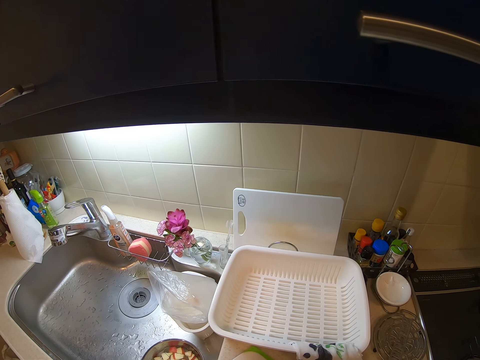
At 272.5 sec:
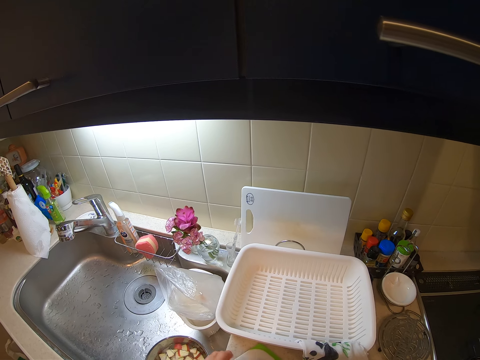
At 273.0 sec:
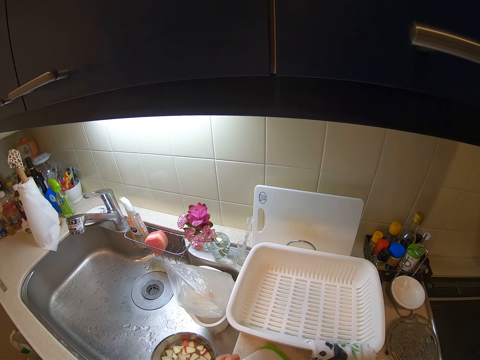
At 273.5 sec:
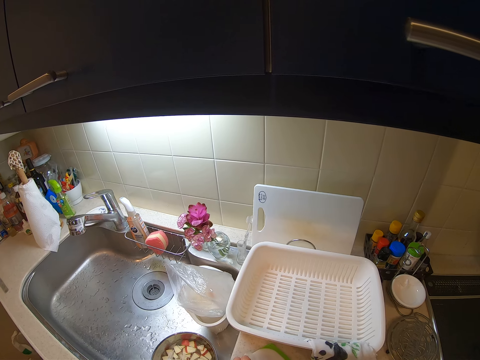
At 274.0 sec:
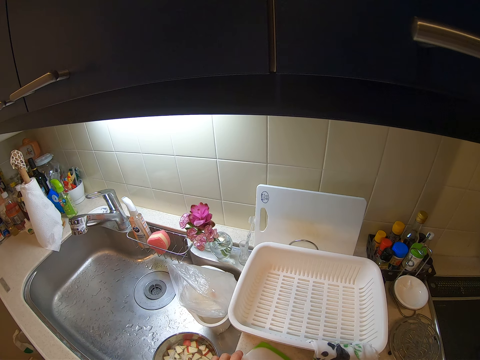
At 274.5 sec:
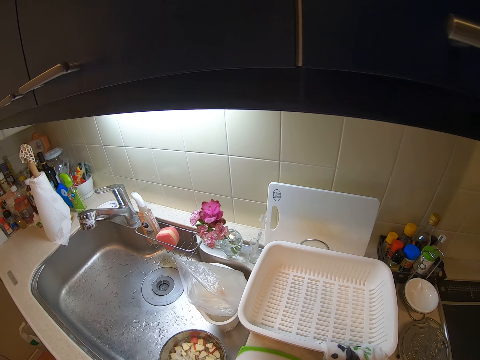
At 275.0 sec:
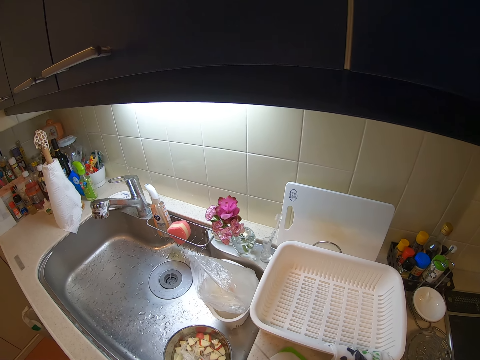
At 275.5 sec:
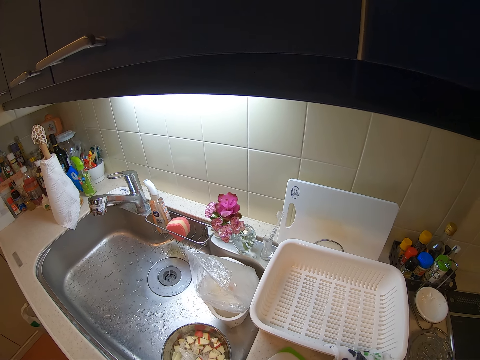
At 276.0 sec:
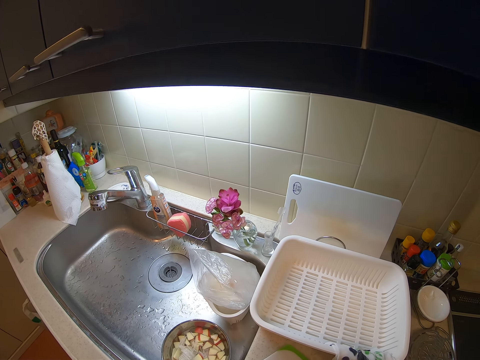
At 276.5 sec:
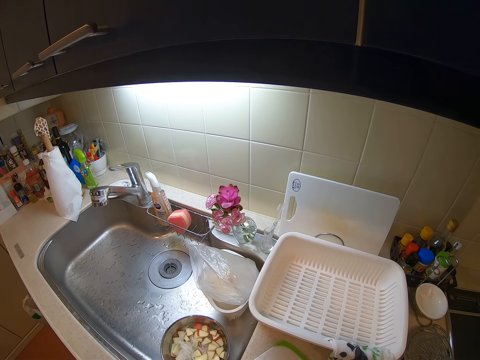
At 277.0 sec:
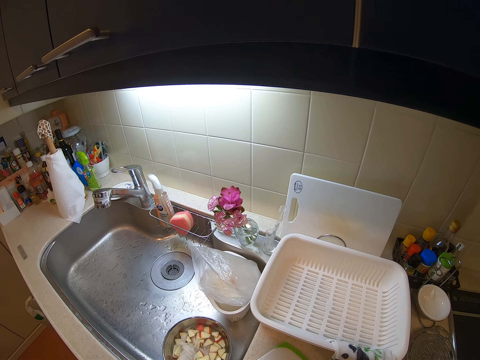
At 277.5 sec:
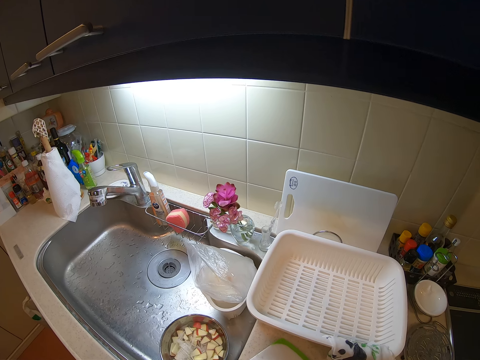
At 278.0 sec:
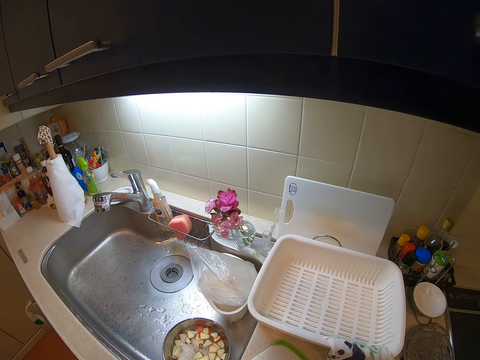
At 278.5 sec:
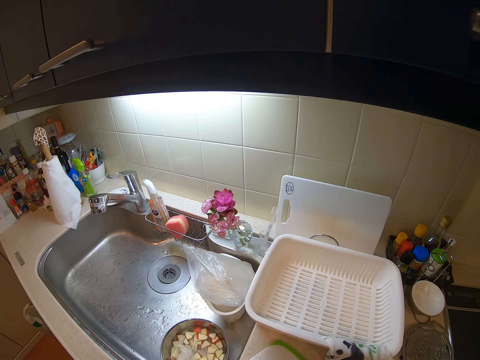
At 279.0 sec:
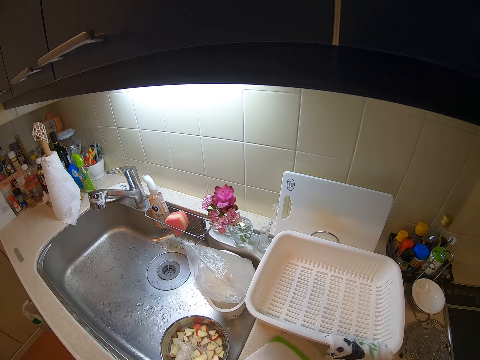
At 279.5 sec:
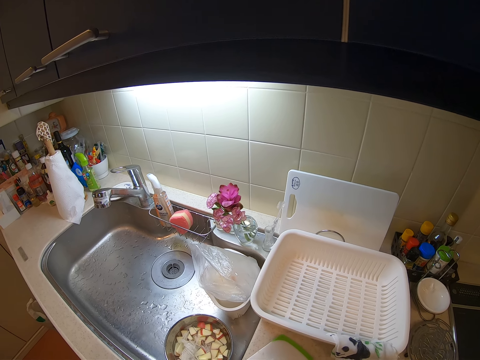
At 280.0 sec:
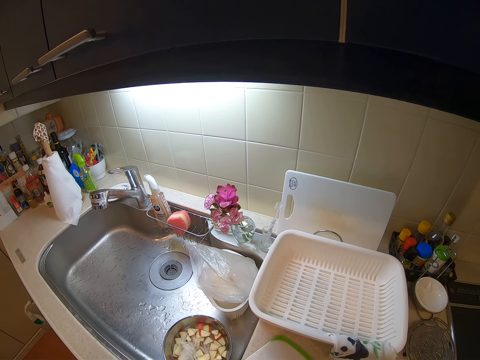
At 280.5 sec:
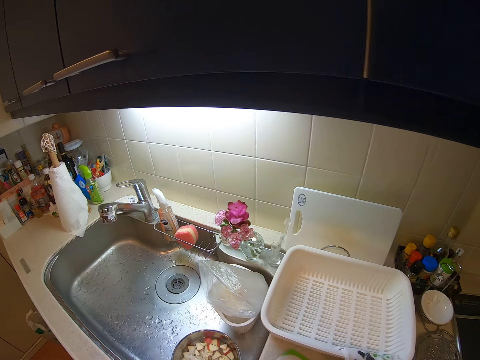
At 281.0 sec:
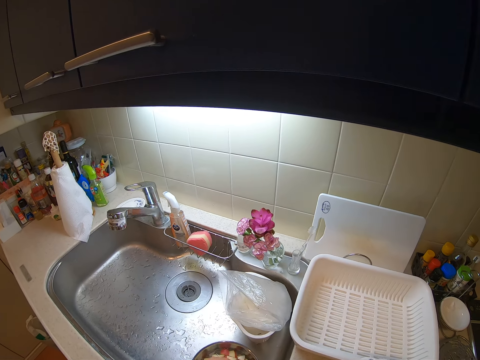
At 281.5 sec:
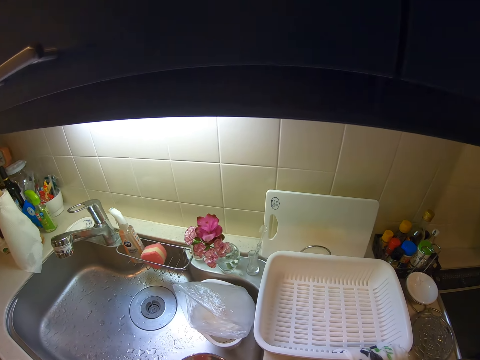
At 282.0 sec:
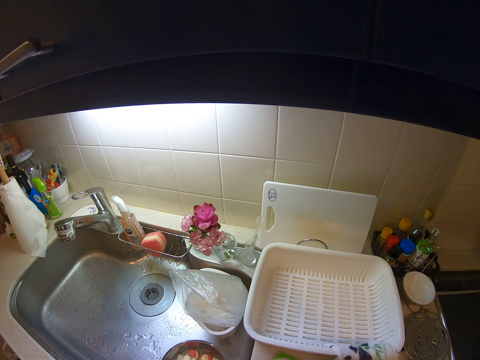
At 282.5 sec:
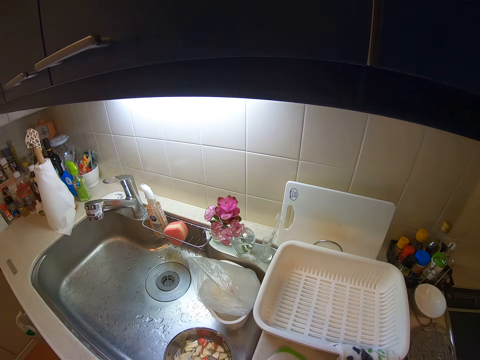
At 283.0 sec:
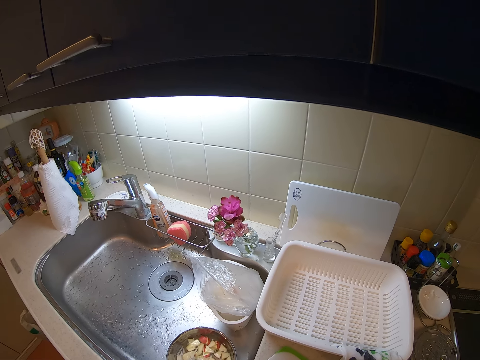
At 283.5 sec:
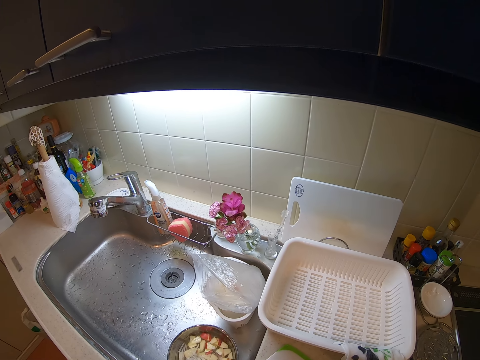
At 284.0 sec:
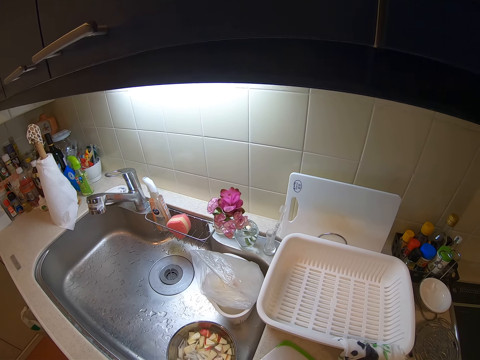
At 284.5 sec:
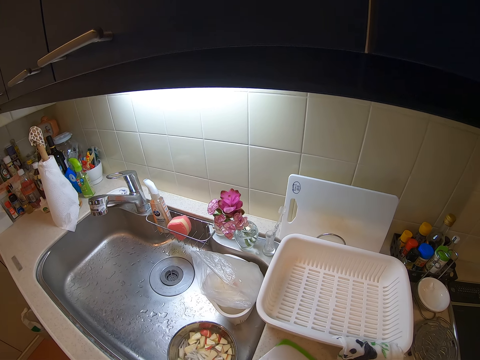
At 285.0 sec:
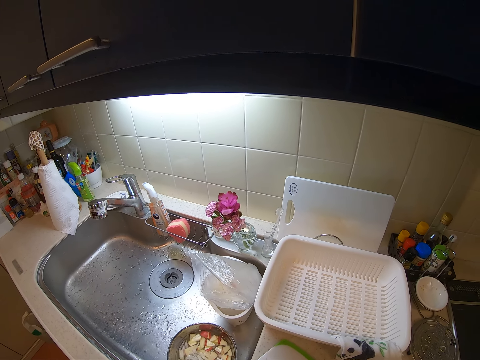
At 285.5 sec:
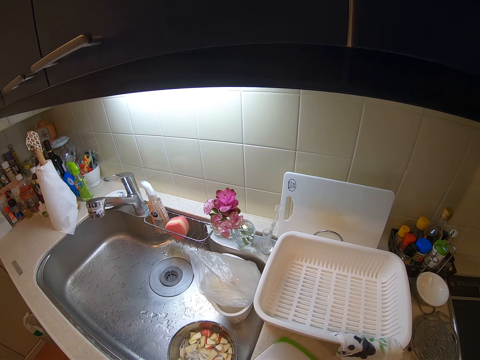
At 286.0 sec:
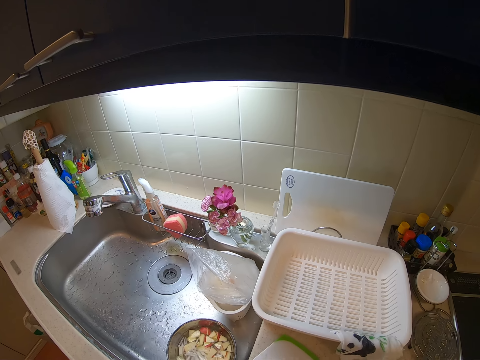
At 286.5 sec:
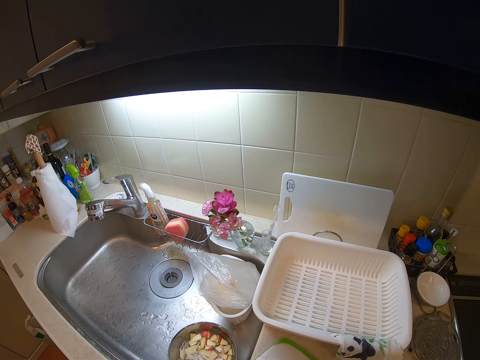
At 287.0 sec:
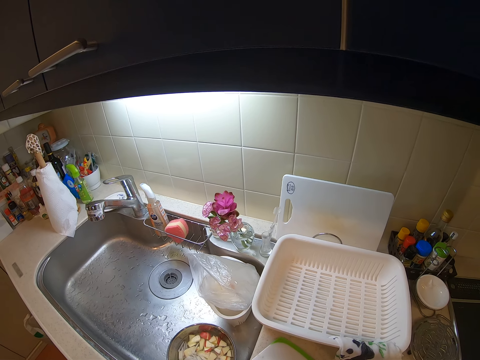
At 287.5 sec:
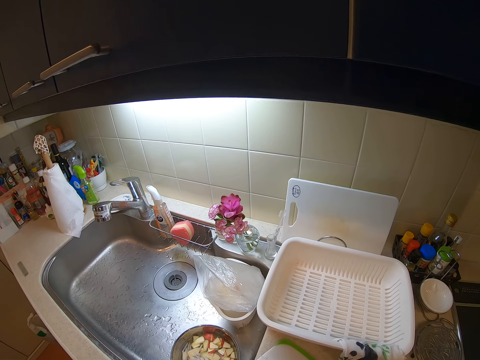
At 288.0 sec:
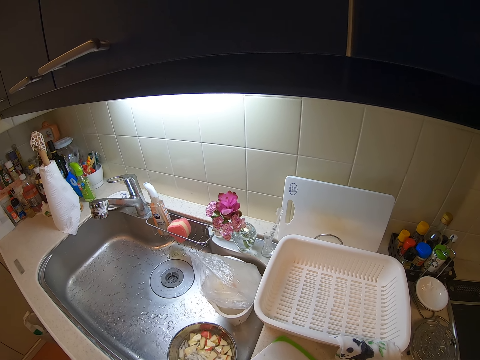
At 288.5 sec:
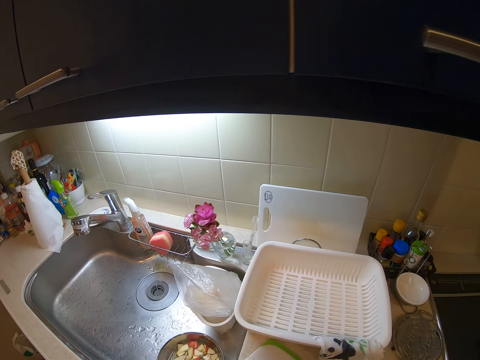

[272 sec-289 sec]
The camera wearer turns the chopping board. They cut a piece of something with the knife. They drop the pieces of the slice of yam on the knife into the stainless steel bowl of water in the sink. They cut the slice of yam on the chopping board with the knife.

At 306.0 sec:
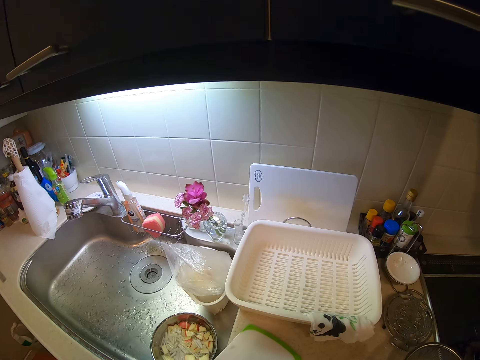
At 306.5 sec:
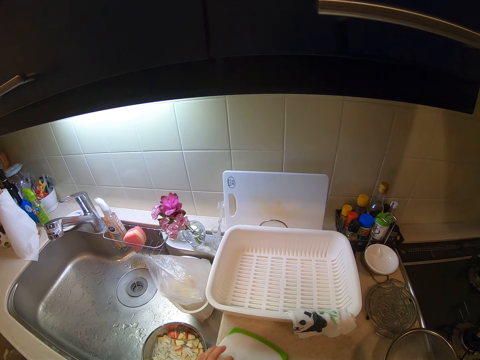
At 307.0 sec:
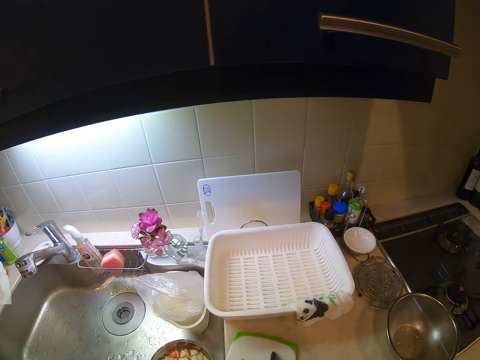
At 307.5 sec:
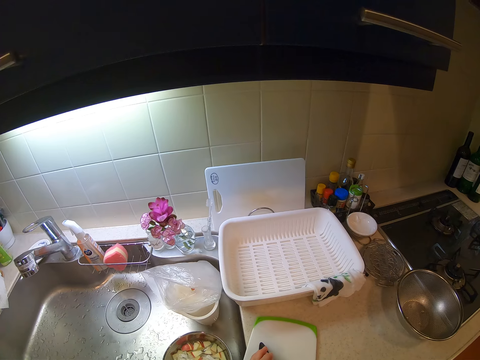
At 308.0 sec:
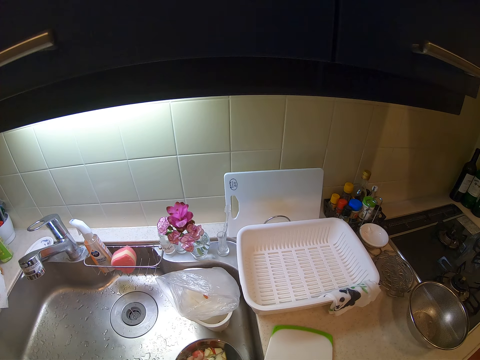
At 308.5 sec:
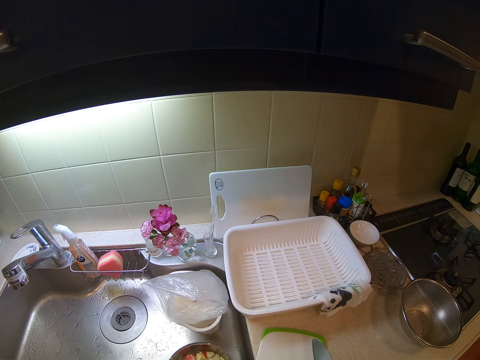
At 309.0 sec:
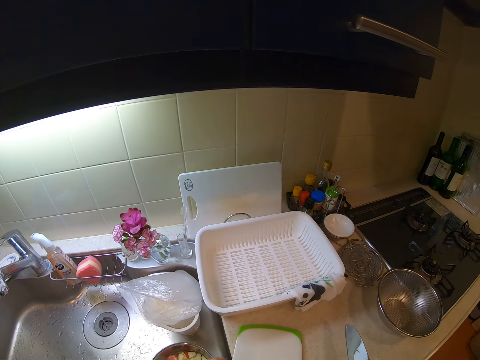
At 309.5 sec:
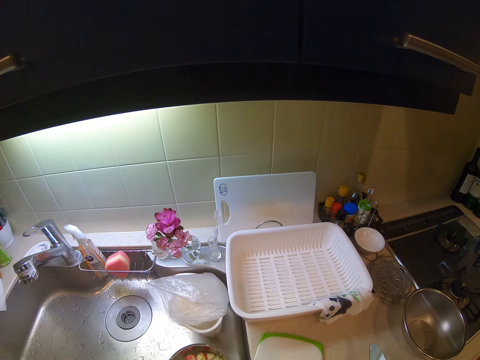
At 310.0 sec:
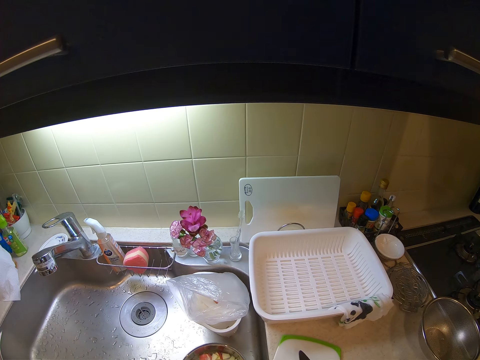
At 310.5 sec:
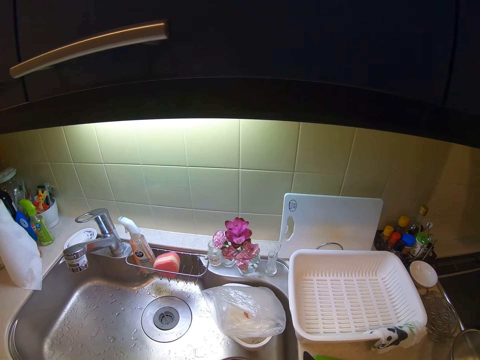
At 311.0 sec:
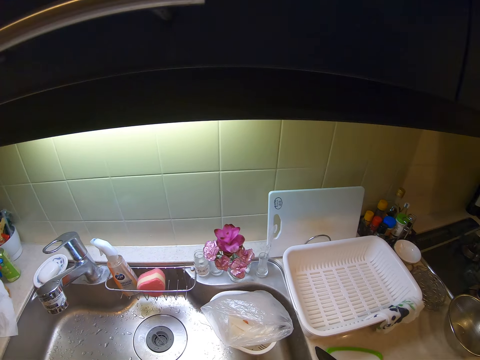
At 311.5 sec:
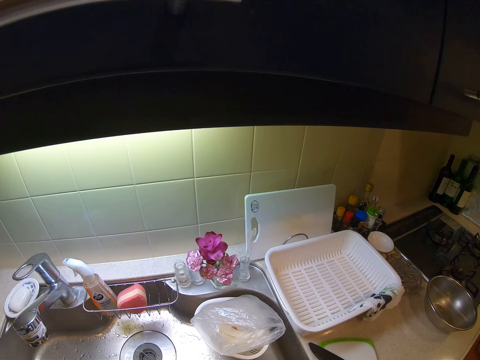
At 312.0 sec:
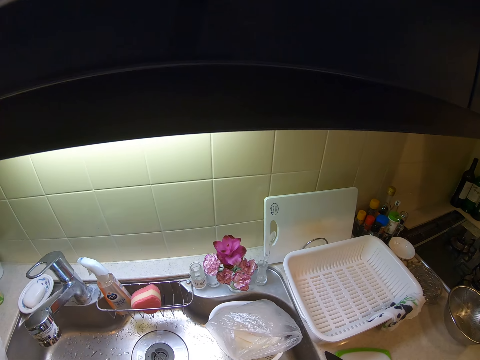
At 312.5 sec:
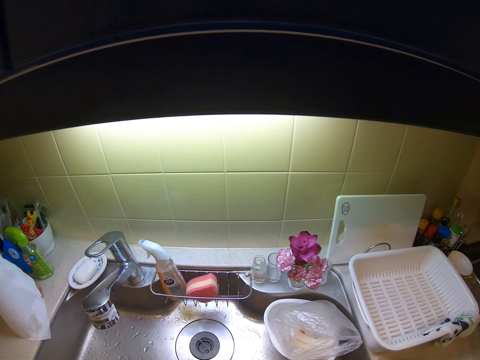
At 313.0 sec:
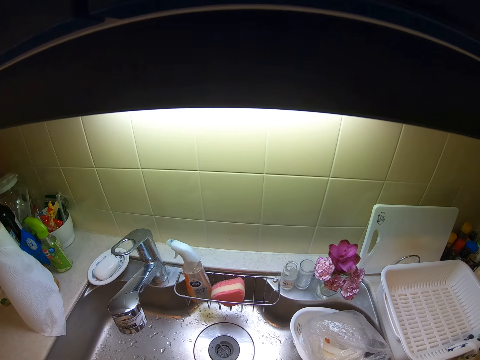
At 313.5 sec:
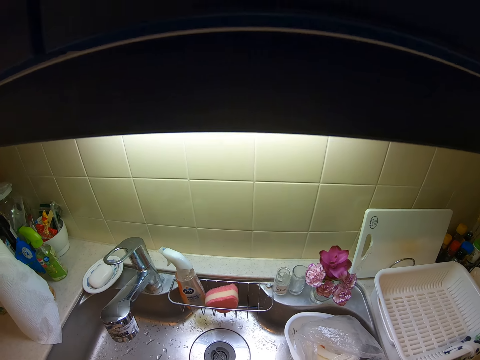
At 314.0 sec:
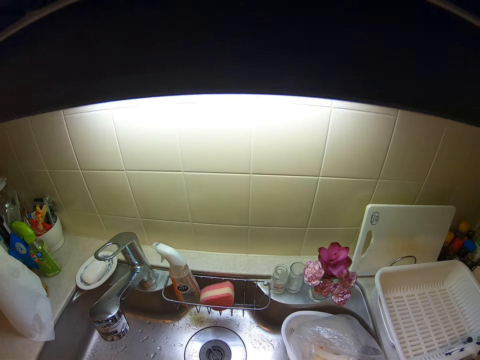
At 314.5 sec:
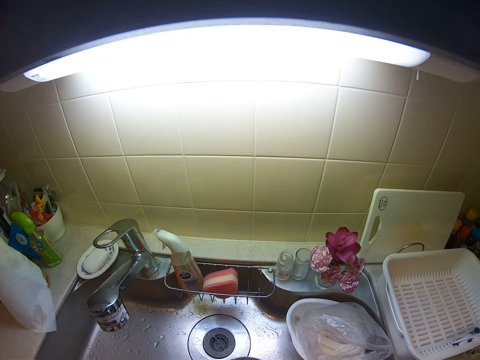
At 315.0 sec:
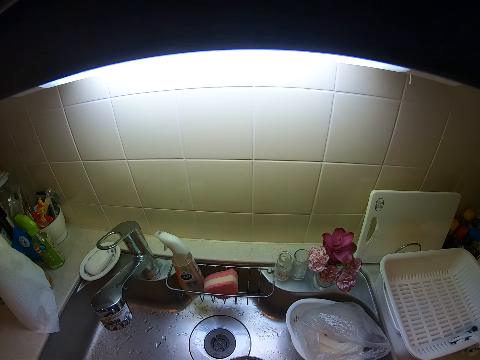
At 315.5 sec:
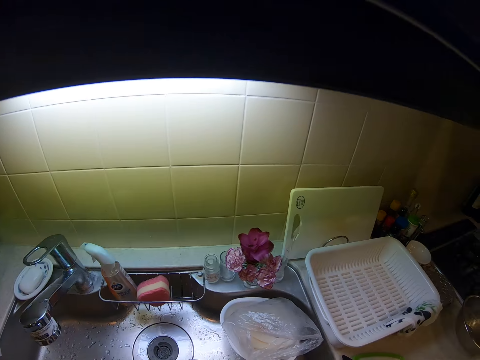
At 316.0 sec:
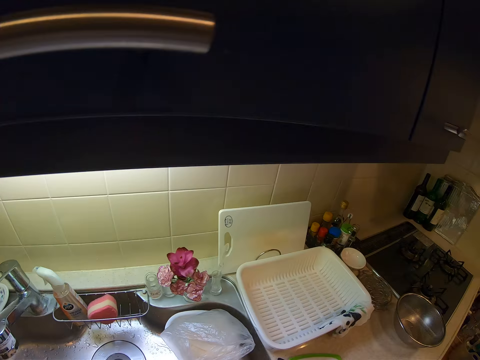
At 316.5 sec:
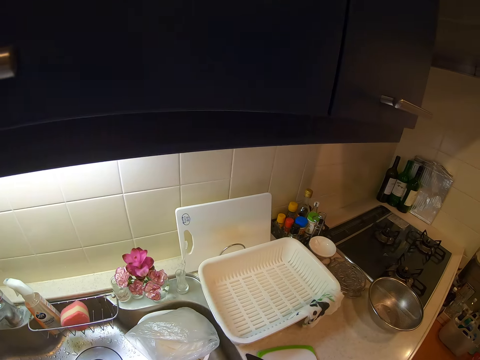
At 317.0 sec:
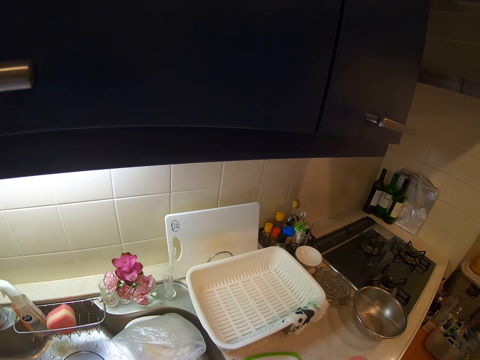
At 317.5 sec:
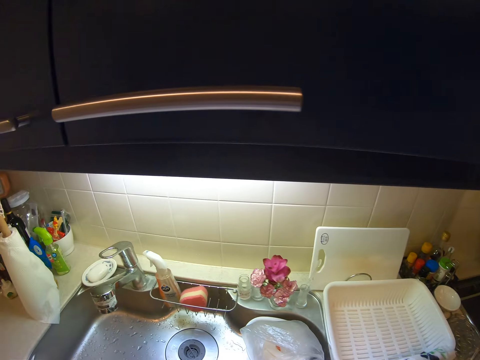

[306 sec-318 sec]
The camera wearer packs the pieces of onion from the chopping board. She drops the pieces of onion into the bowl in the sink. She drops the knife on the chopping board. She rinses the onions inside the bowl with her hand.
